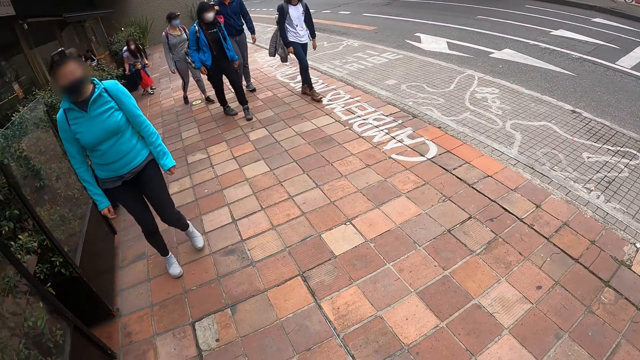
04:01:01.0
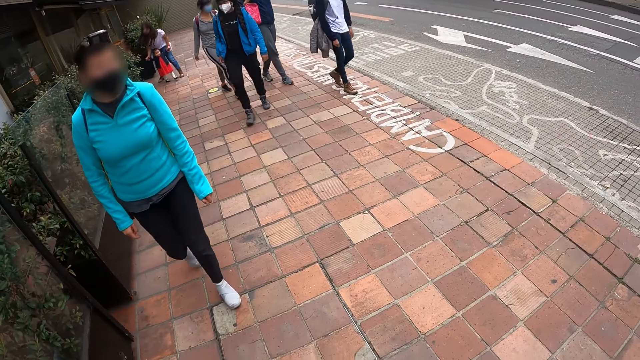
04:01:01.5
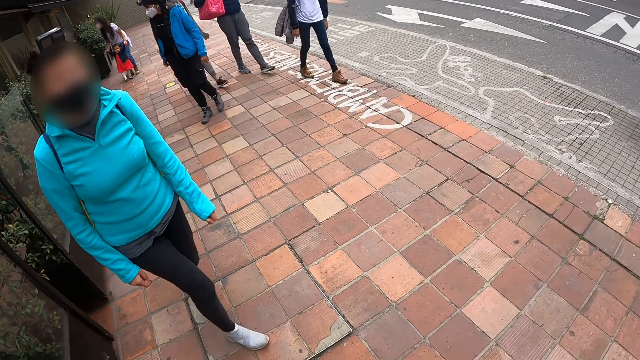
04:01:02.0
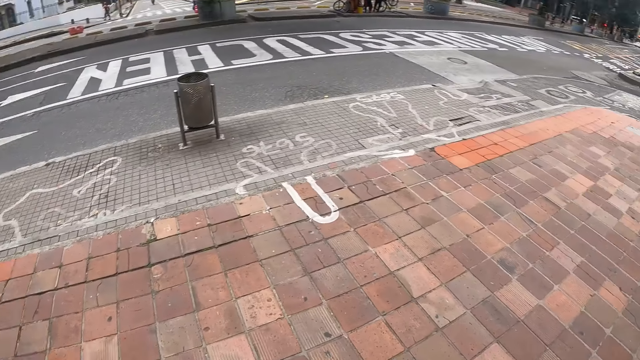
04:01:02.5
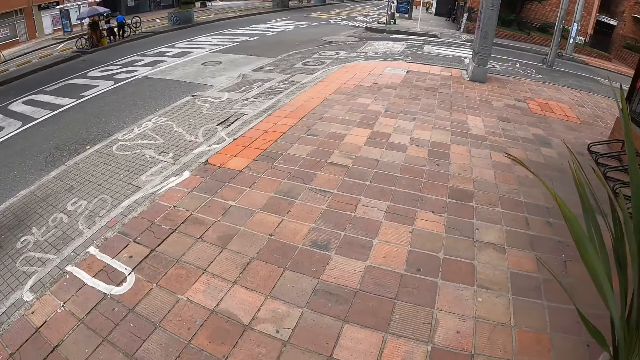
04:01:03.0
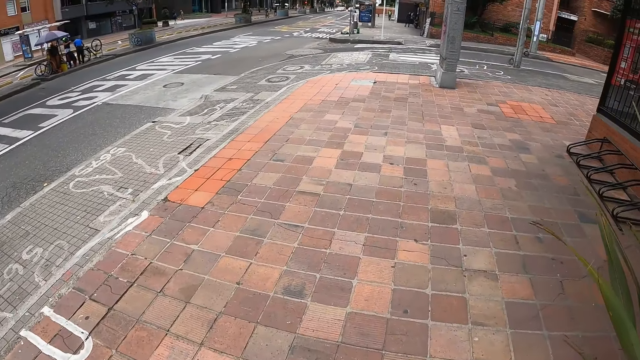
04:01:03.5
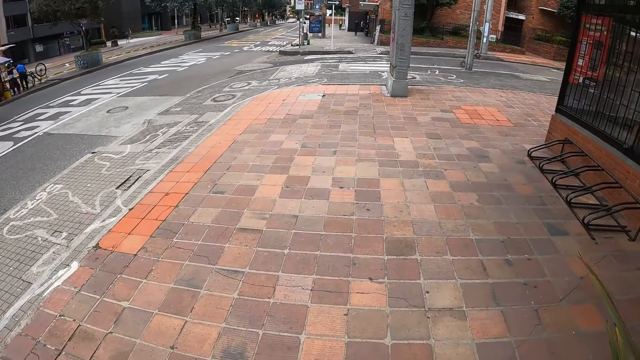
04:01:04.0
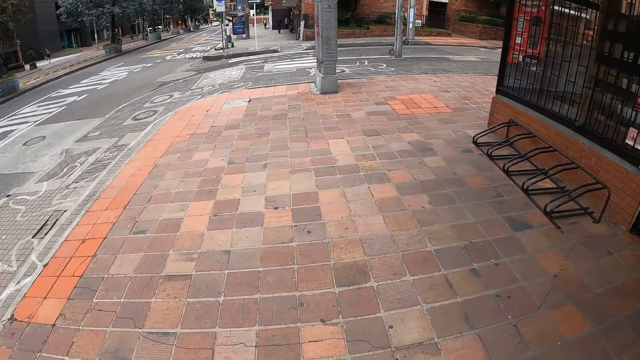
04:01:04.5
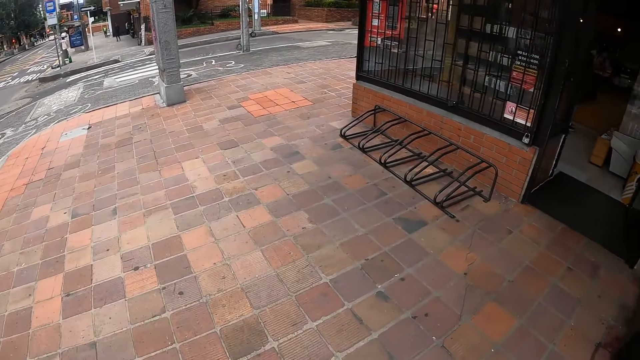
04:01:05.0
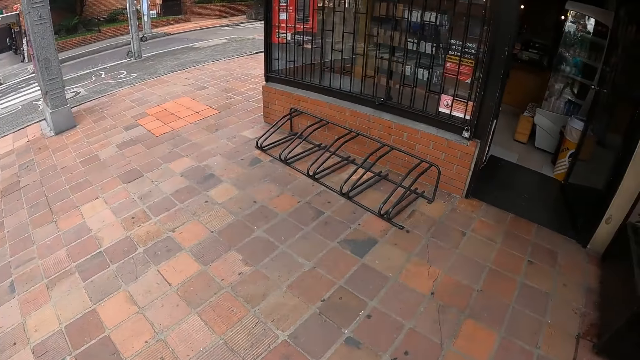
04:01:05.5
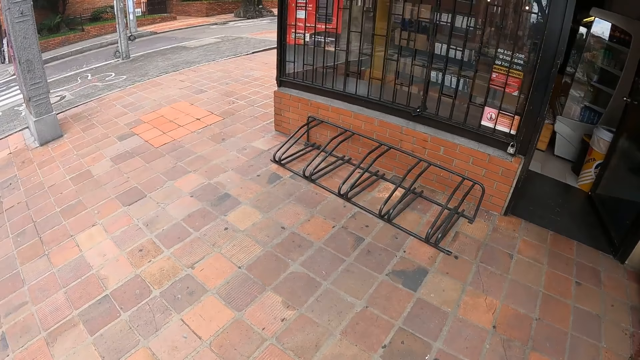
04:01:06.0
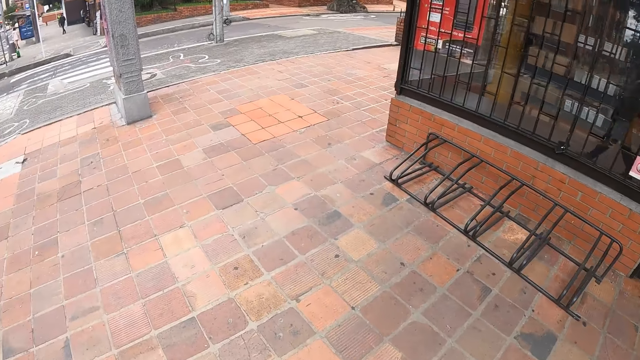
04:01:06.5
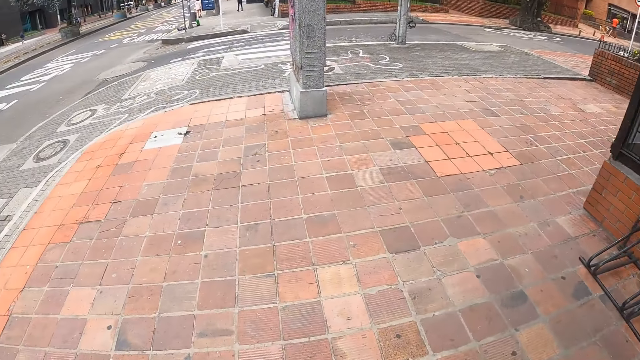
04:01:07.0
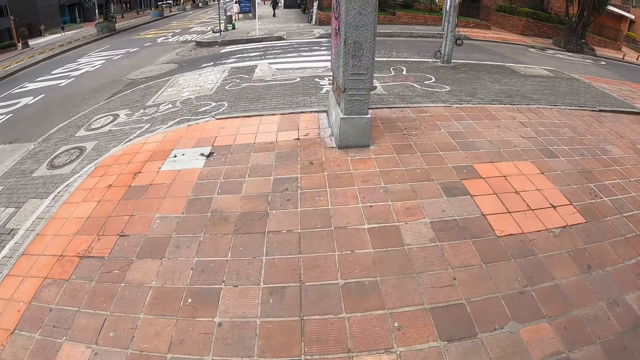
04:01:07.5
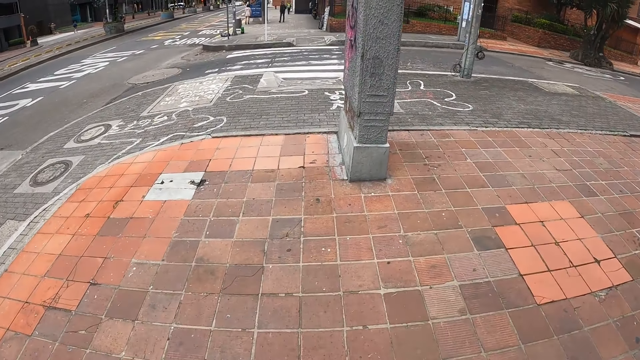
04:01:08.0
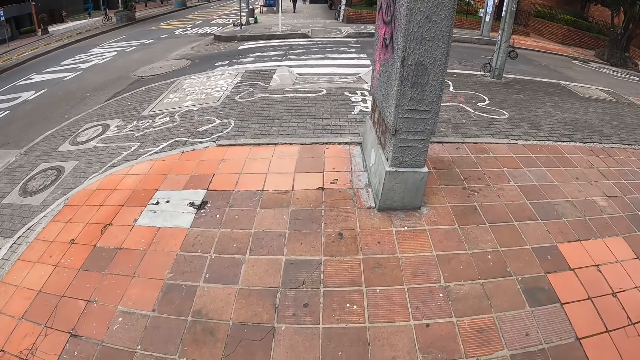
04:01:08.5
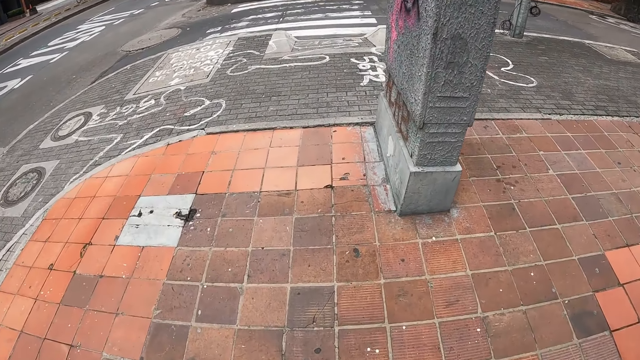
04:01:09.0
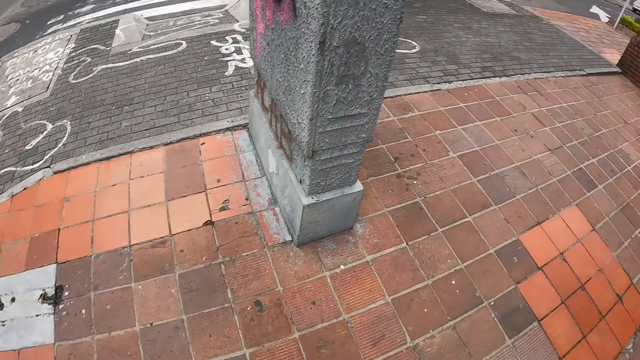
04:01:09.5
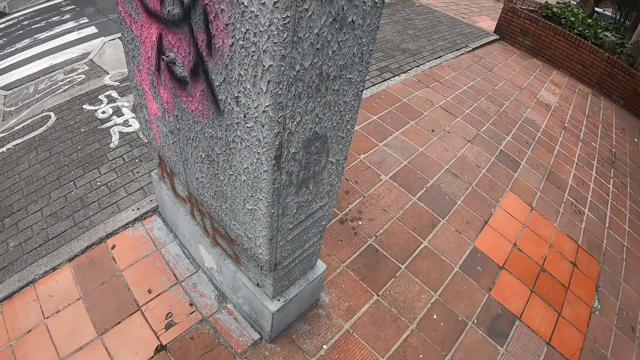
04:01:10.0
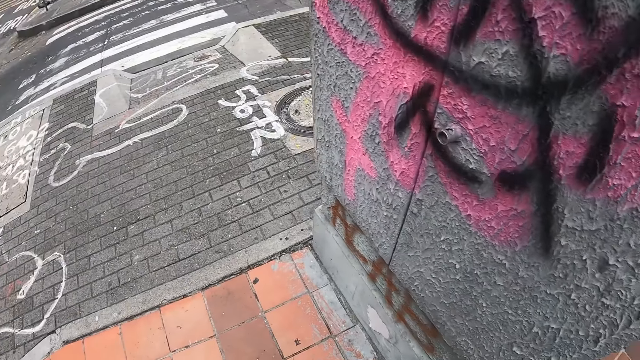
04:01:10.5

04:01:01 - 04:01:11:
The camera wearer walks on a road sidewalk.

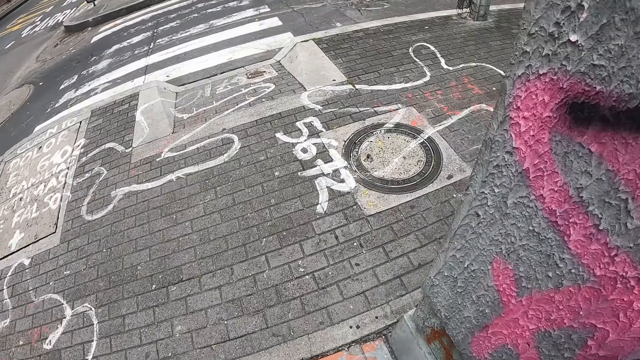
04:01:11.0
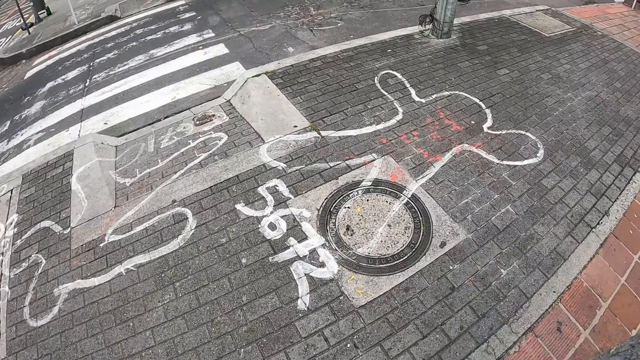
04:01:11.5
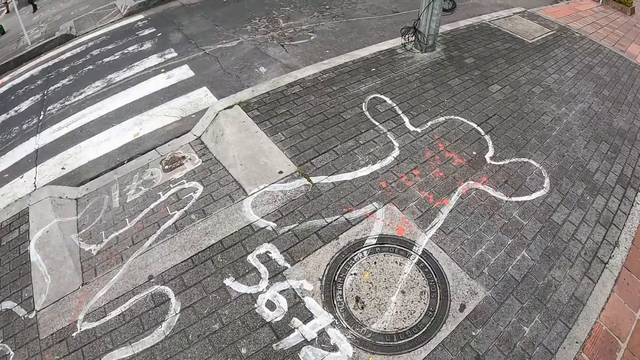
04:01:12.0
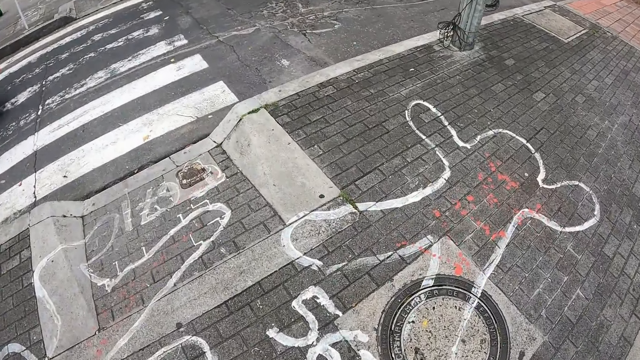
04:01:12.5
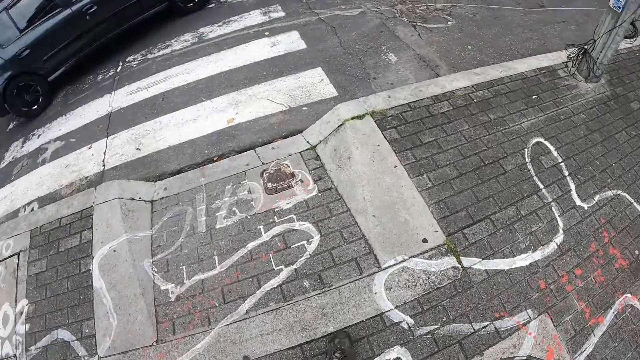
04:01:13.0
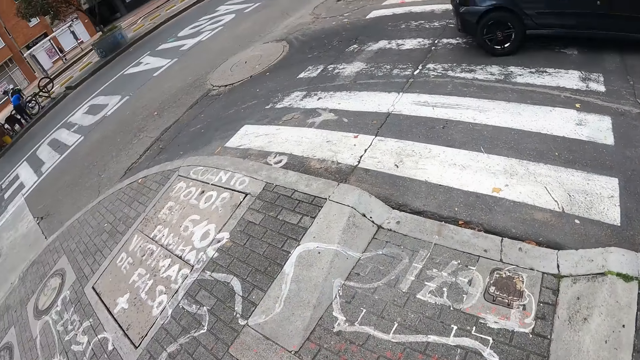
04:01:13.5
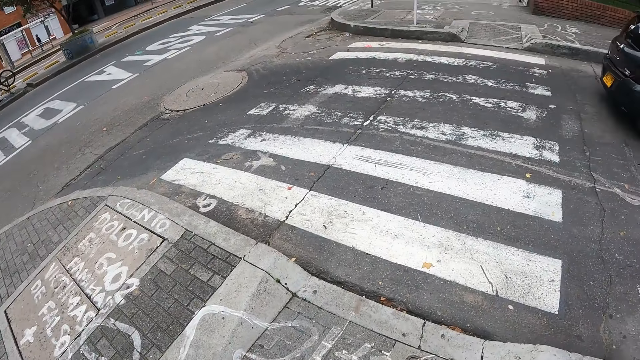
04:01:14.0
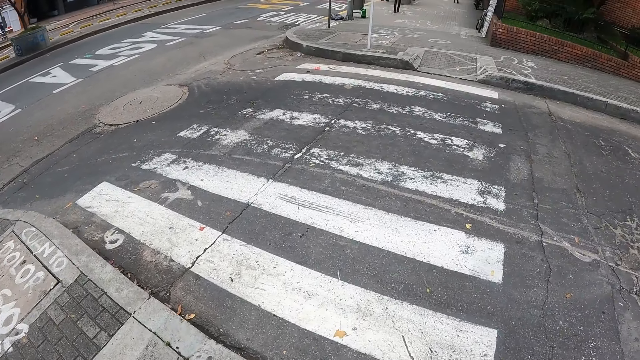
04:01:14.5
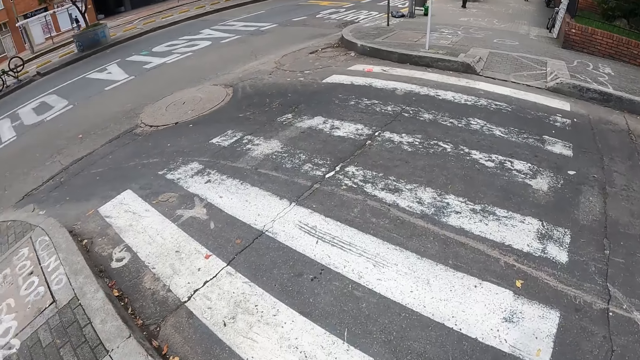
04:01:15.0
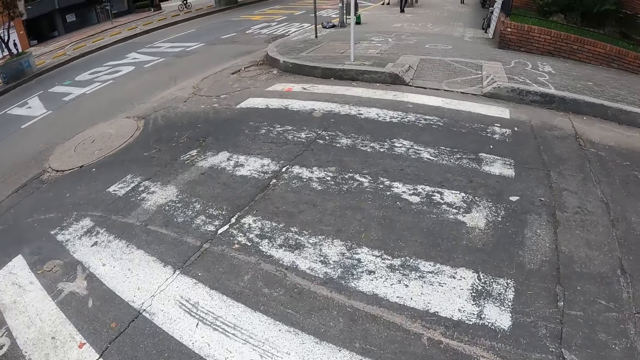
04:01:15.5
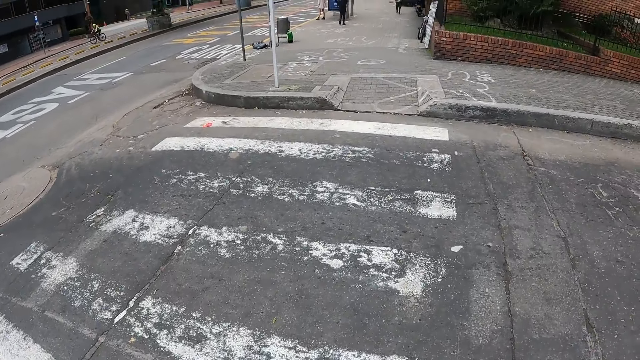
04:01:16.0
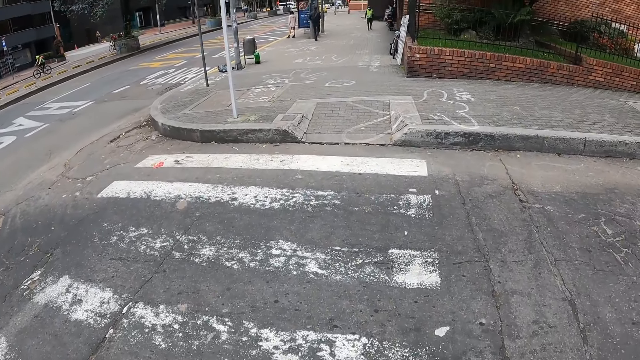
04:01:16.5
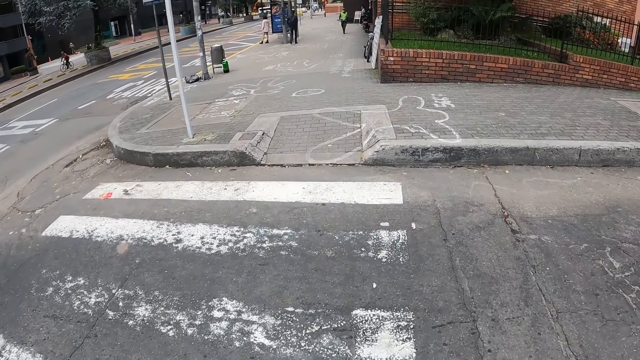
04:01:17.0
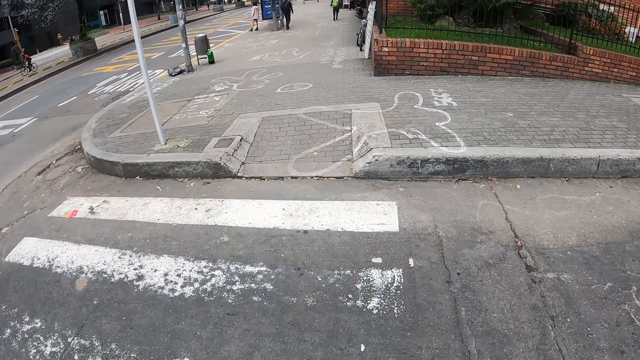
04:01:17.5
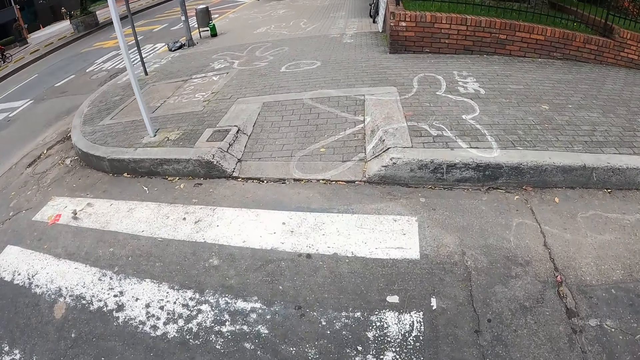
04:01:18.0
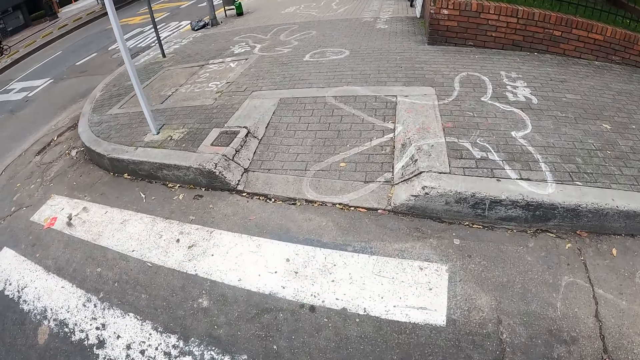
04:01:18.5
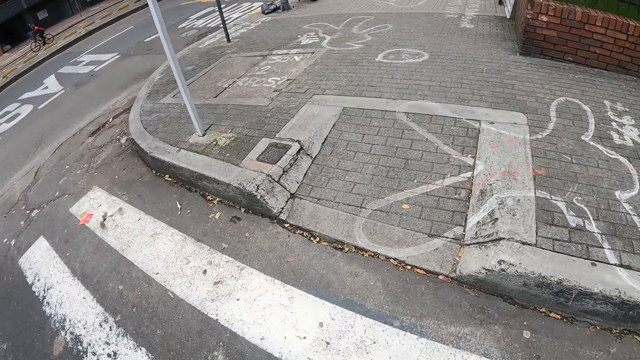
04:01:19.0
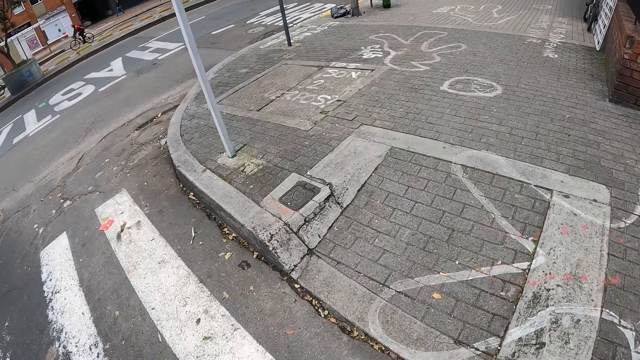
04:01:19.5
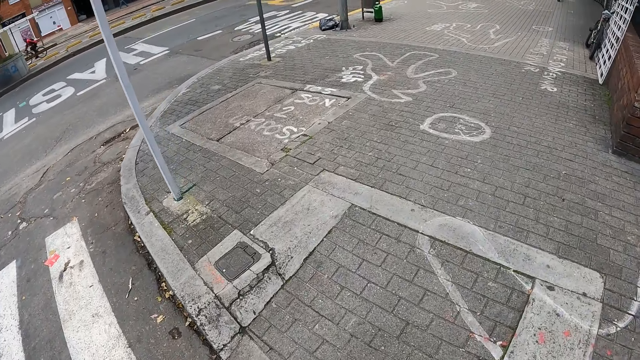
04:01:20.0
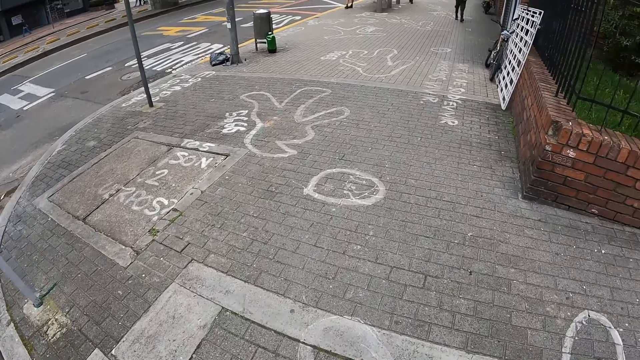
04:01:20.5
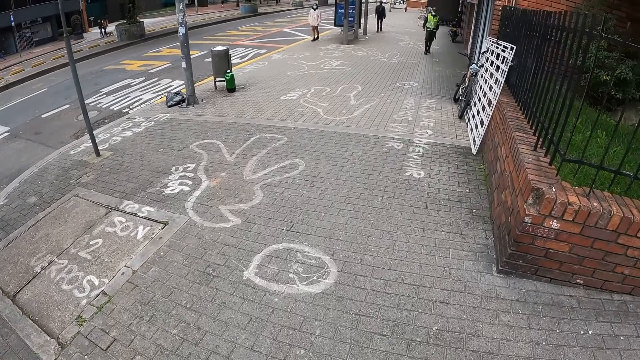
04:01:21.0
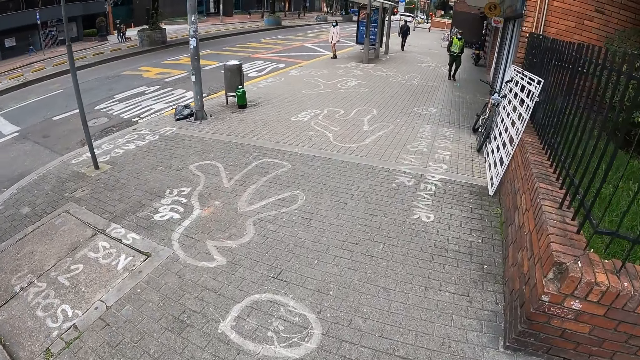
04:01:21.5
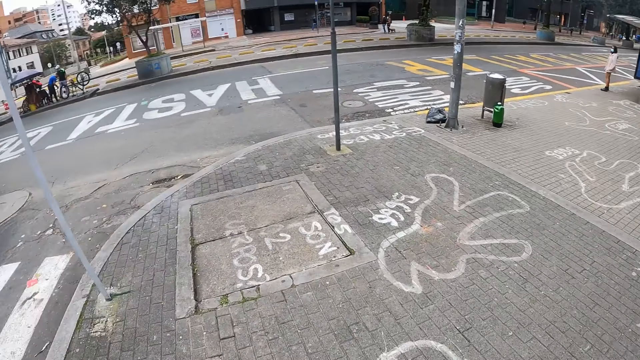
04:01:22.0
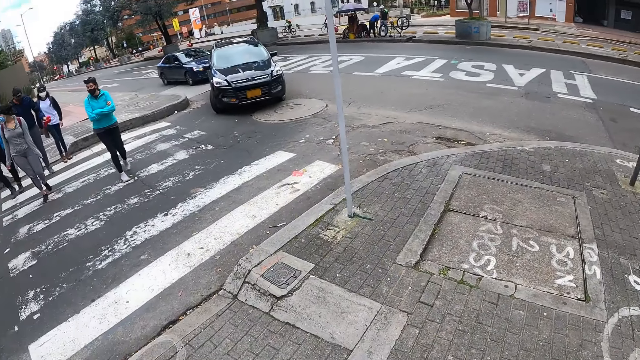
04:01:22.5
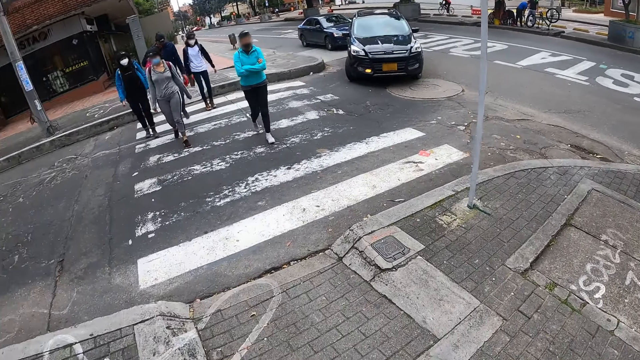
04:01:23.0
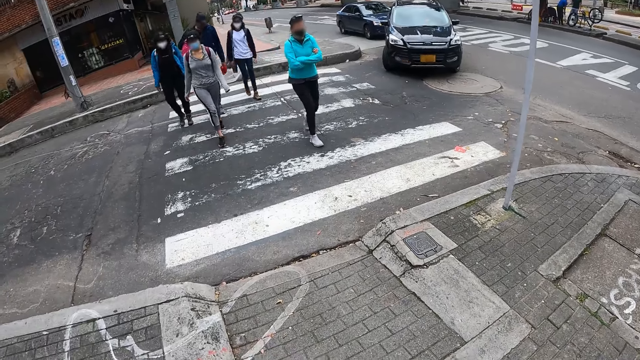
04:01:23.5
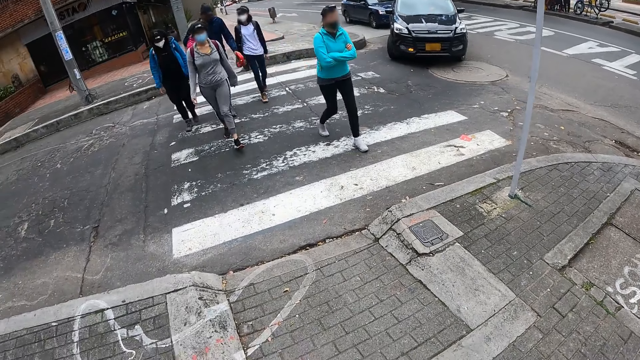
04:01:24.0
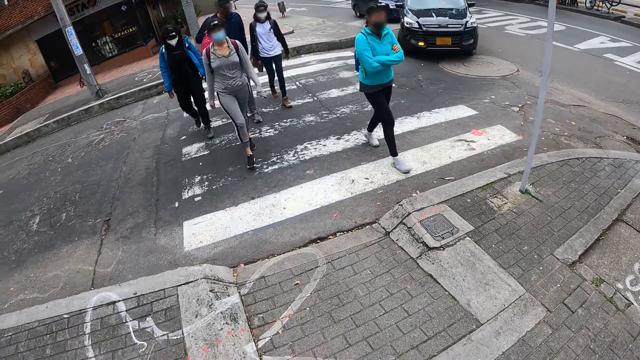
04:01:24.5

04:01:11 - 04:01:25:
The camera wearer looks around. They cross a road on the crosswalk. They walk along the road and look around.
